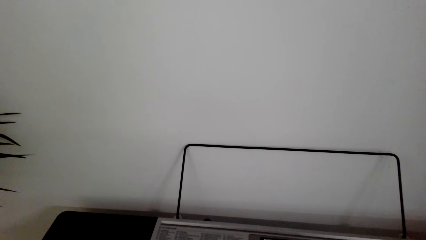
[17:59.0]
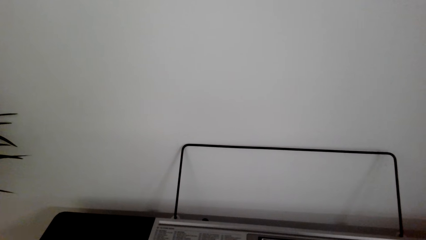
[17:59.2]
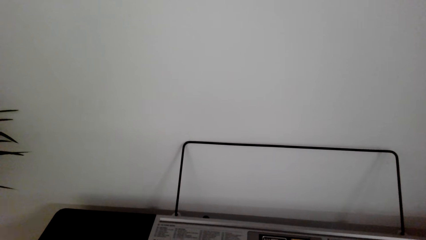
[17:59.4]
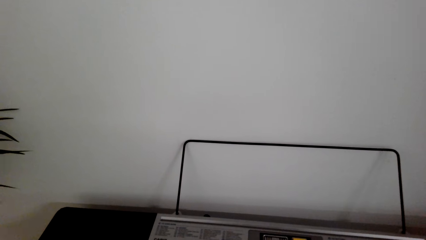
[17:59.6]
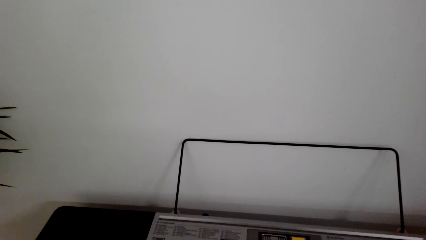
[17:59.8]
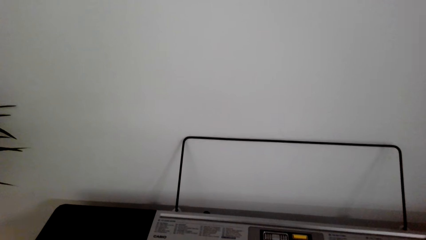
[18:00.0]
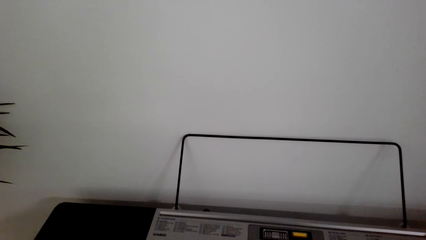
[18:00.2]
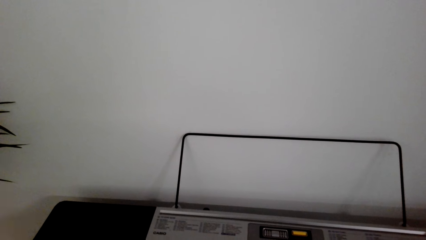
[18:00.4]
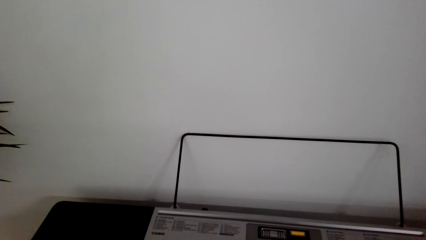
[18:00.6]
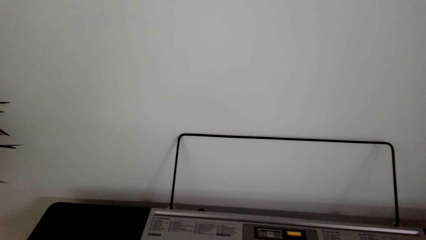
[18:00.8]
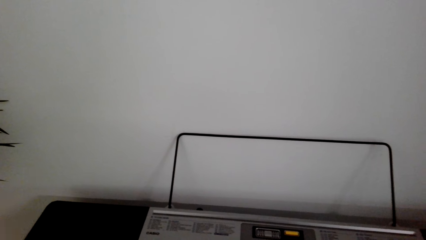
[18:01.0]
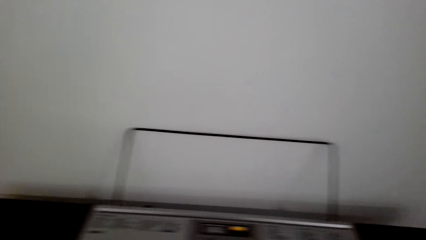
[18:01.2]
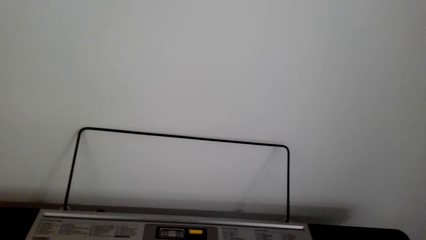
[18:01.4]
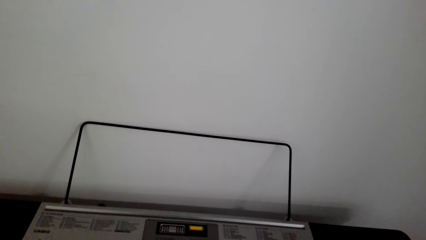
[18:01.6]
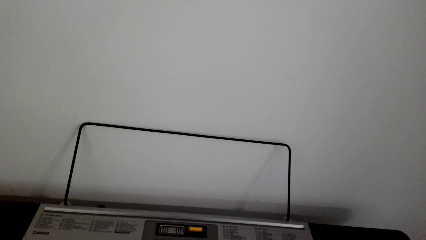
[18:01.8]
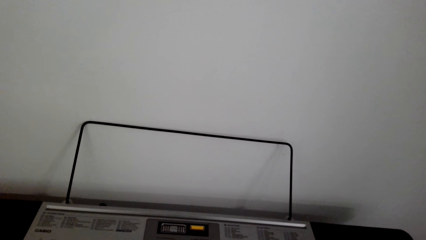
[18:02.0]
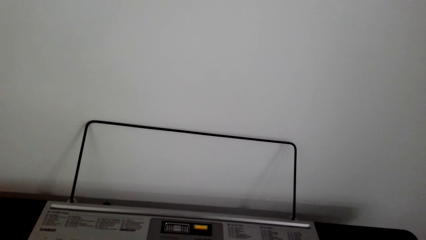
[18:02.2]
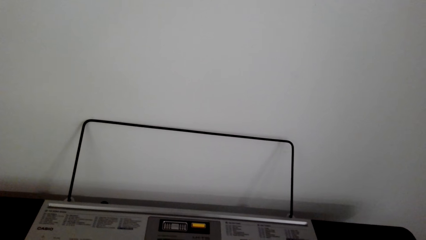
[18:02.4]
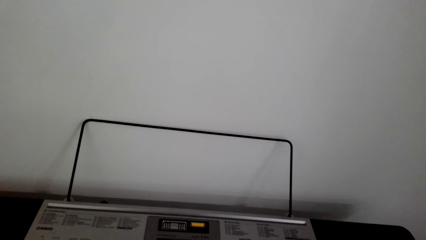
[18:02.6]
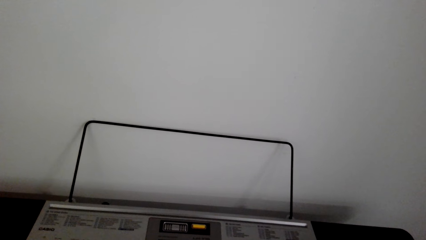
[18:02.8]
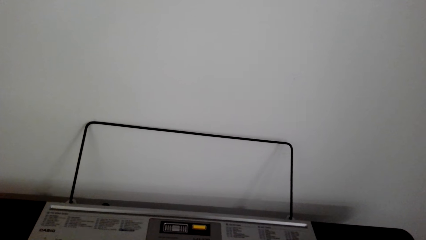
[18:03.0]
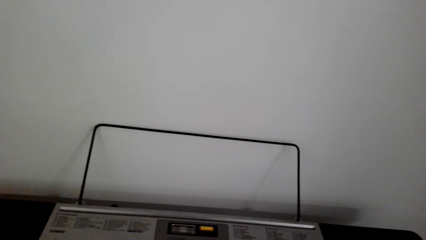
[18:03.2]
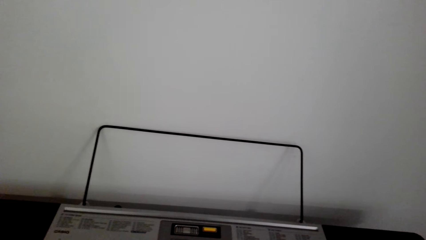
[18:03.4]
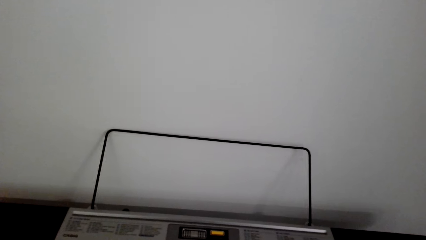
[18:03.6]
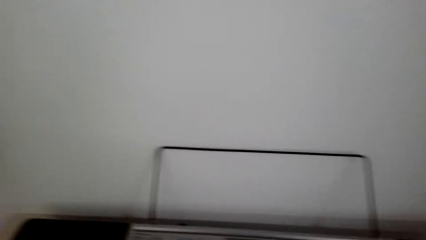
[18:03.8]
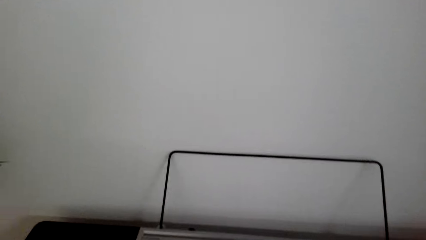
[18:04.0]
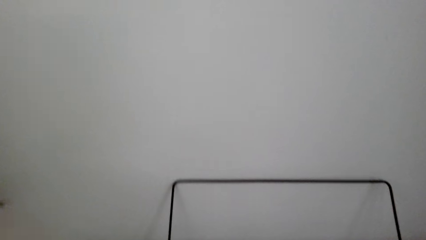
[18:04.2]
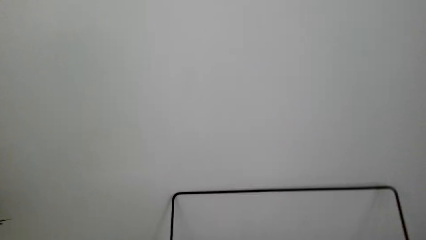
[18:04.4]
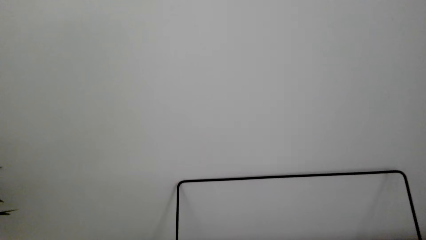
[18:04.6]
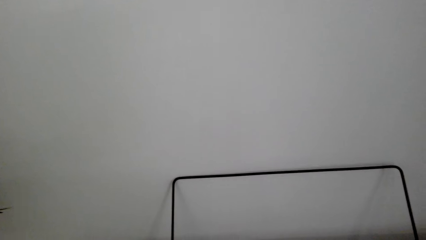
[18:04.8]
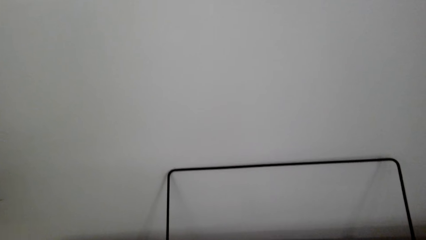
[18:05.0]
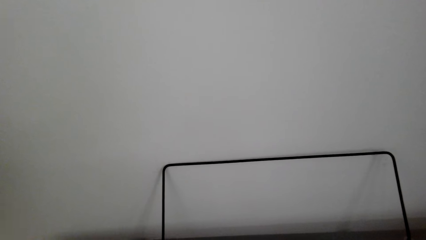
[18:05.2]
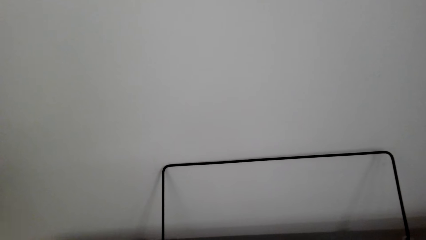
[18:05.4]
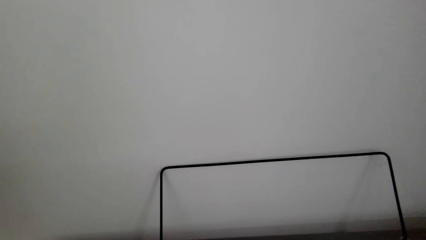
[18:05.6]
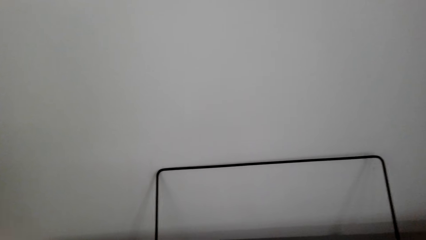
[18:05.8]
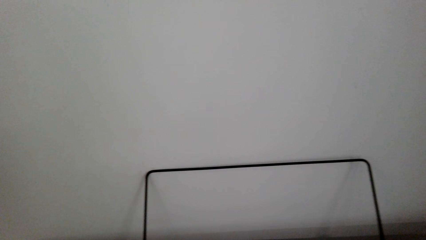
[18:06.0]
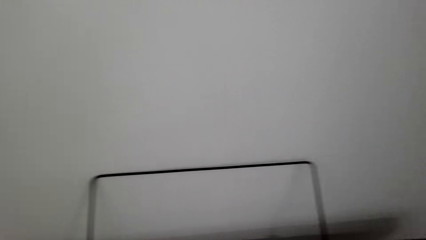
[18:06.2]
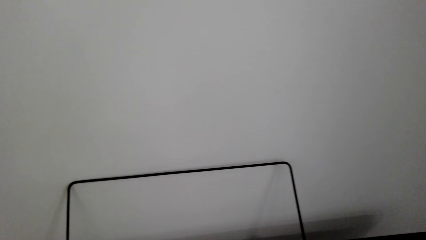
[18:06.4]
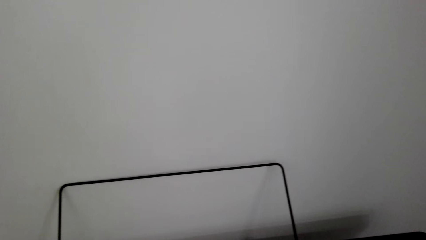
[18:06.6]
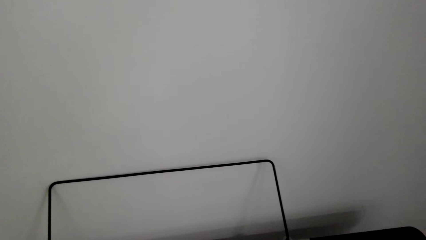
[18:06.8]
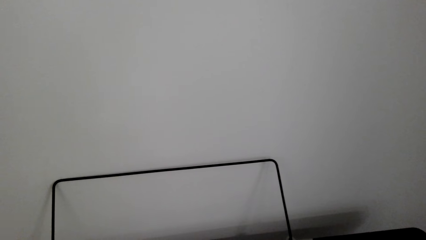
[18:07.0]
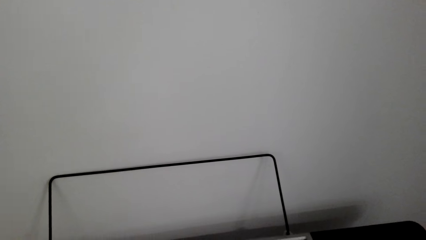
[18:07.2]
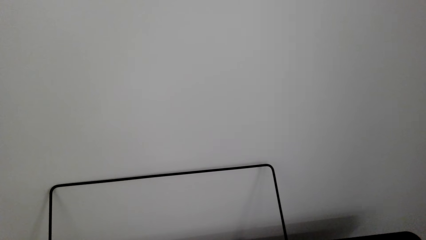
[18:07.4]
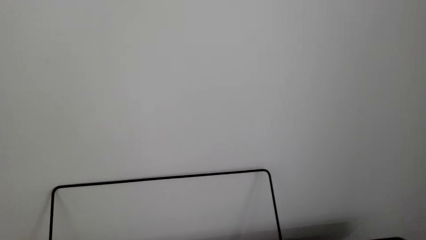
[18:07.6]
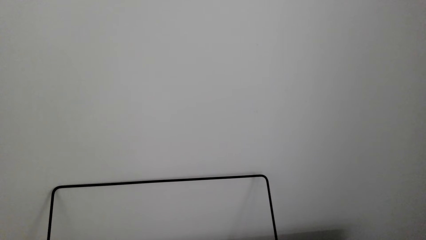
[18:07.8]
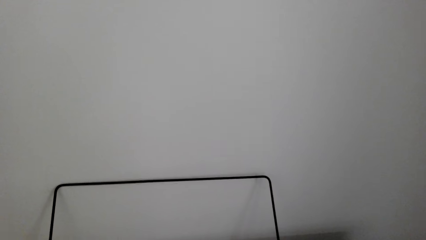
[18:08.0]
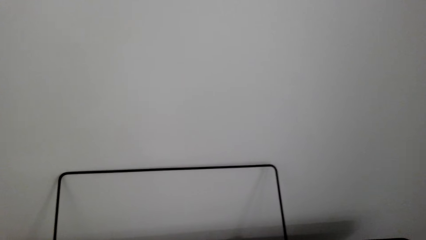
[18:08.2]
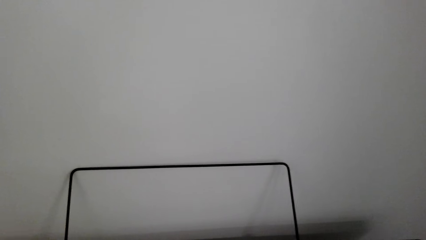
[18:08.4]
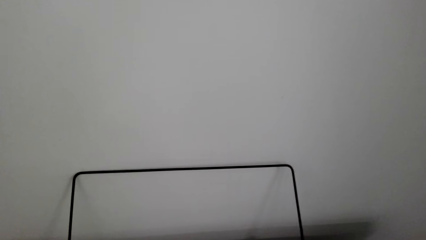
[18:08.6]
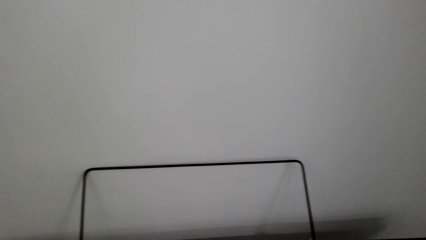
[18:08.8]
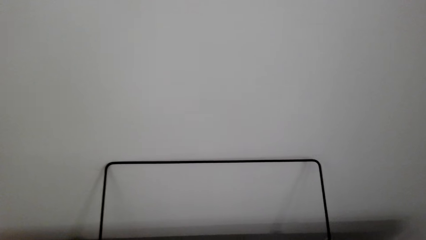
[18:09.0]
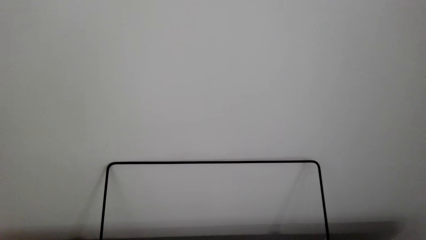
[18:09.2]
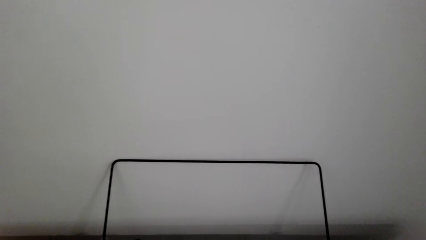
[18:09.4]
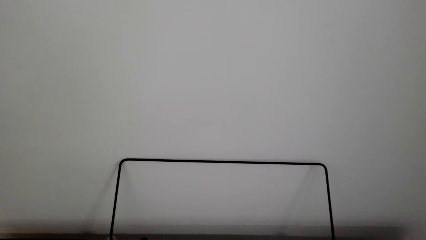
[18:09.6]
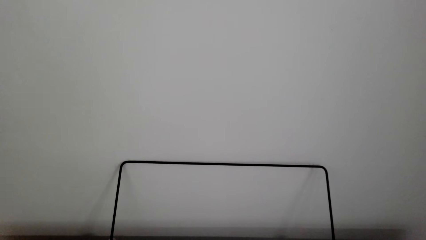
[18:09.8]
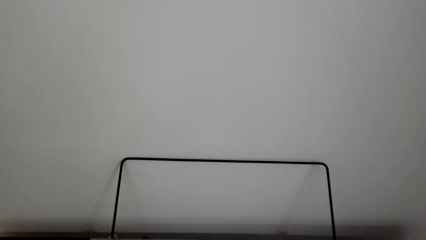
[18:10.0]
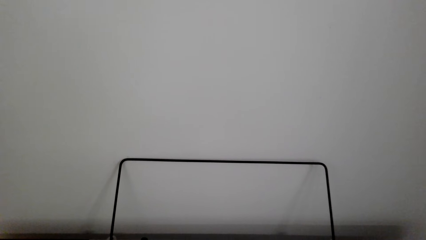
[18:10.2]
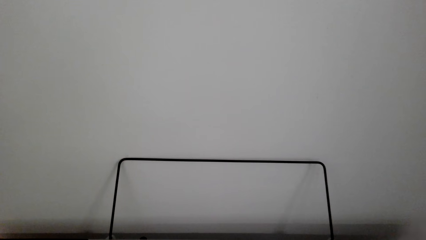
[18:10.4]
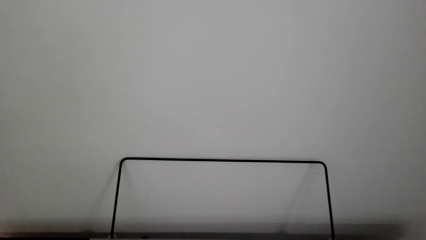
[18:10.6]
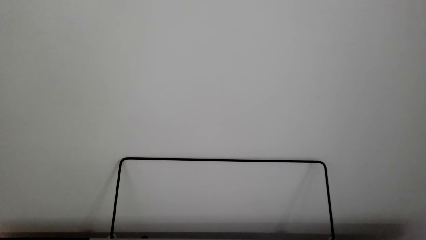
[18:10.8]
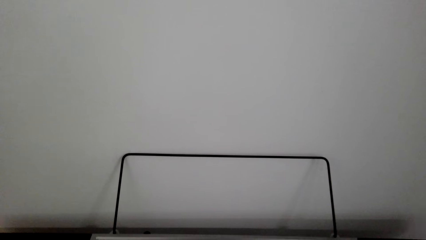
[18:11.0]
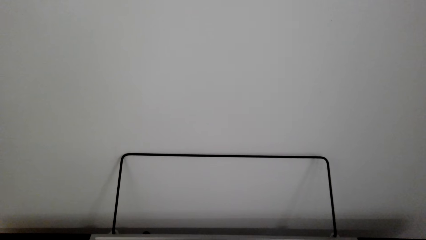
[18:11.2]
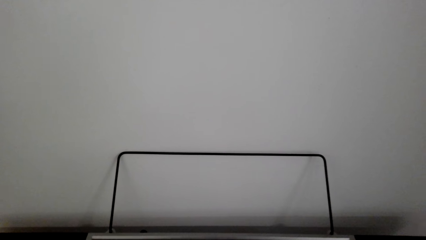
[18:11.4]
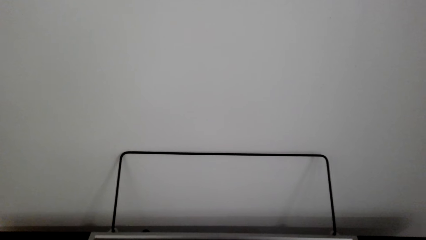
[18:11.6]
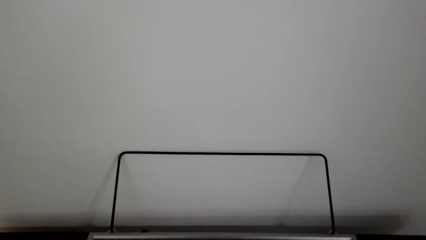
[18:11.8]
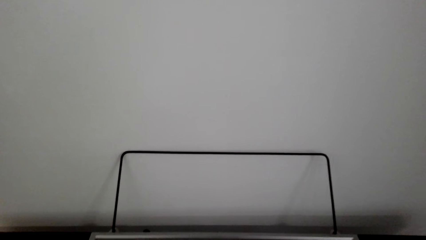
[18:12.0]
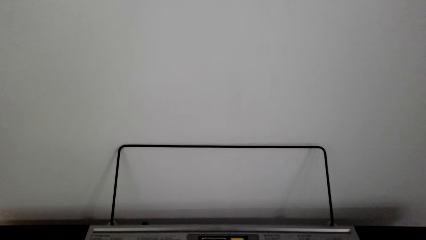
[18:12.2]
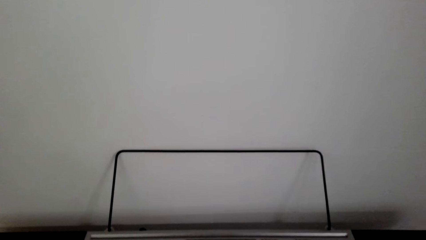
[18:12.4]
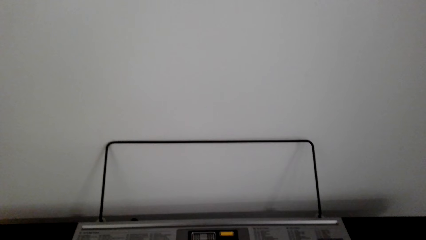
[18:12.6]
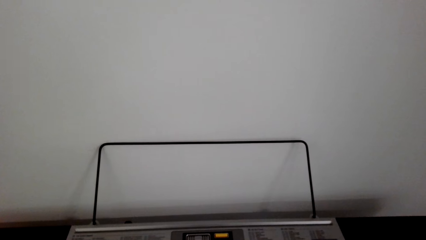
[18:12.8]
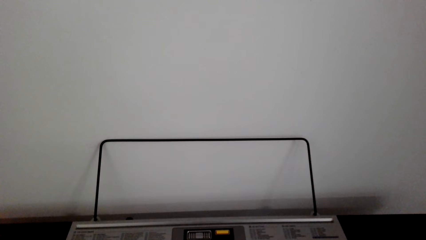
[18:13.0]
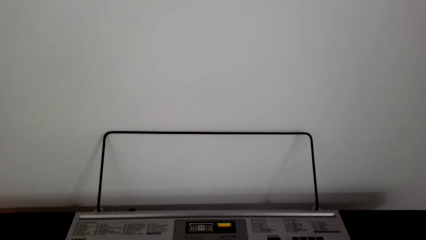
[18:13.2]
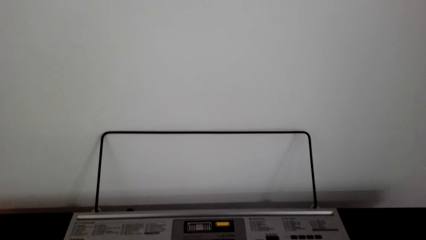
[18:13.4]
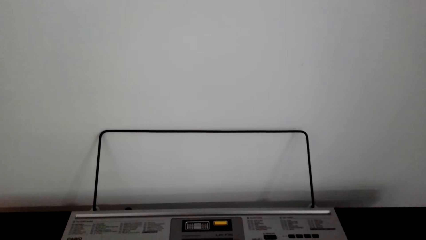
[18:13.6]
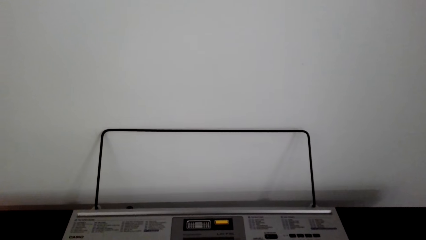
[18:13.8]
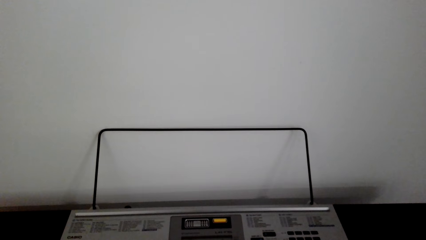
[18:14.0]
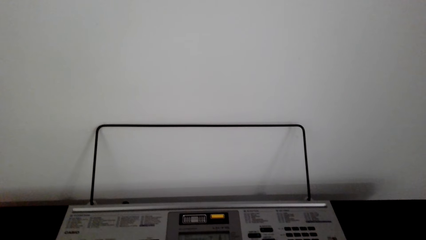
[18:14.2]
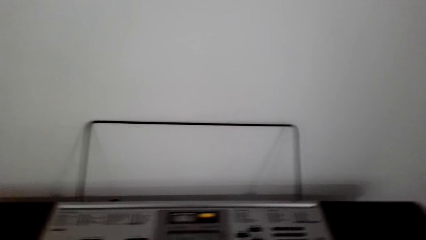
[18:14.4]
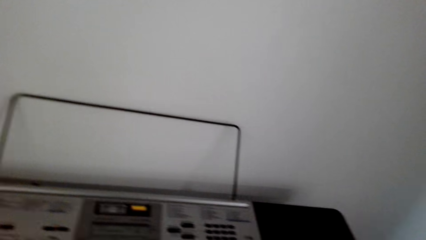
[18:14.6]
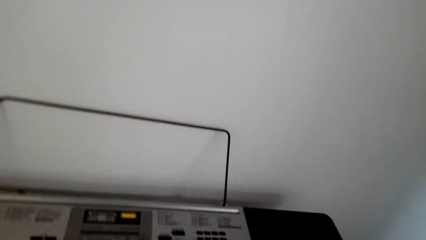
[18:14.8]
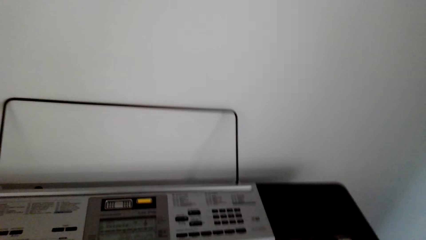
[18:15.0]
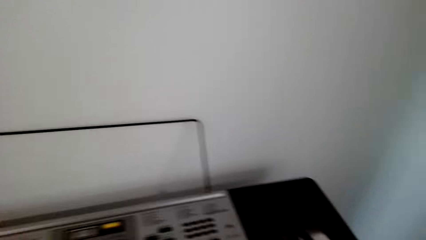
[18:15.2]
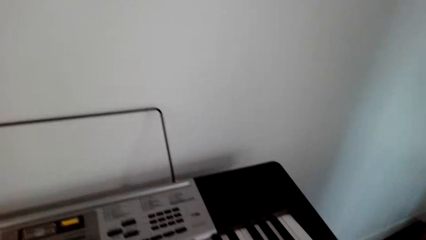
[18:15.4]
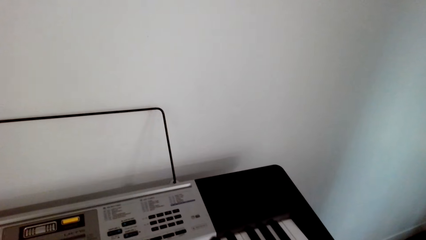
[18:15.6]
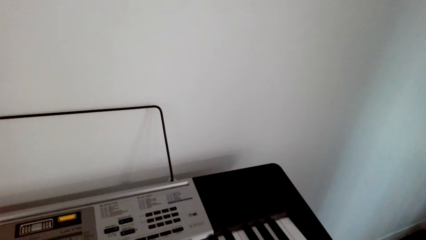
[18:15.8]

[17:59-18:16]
The camera wearer plays the piano. They play the piano again.
